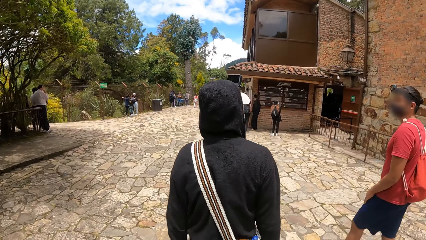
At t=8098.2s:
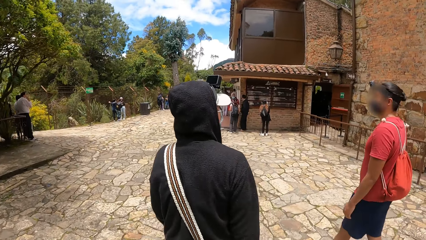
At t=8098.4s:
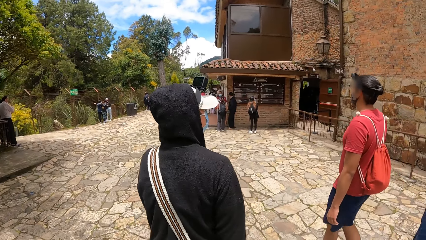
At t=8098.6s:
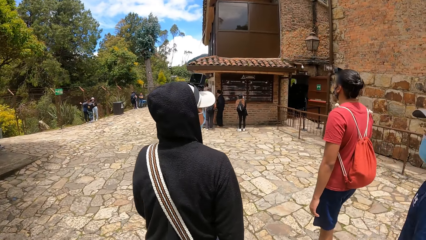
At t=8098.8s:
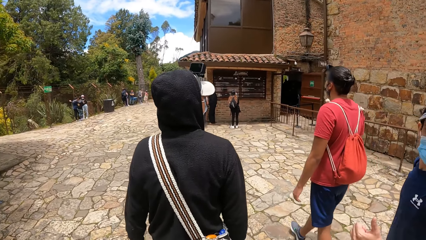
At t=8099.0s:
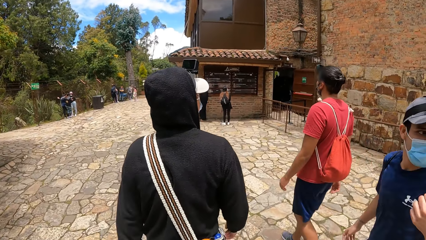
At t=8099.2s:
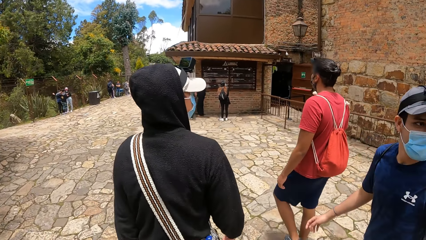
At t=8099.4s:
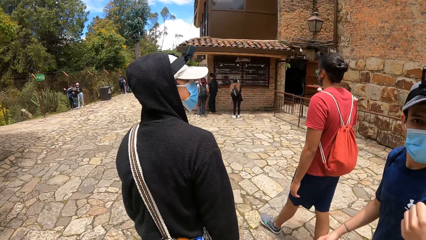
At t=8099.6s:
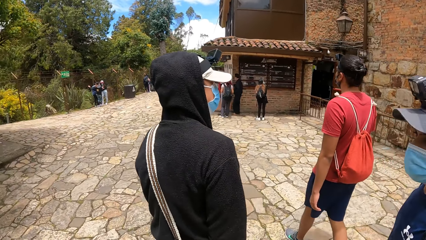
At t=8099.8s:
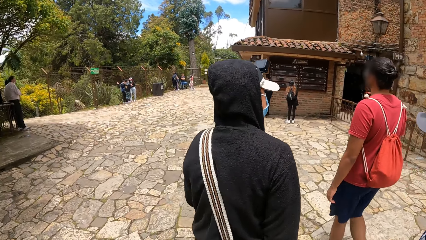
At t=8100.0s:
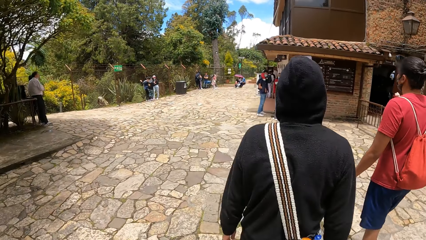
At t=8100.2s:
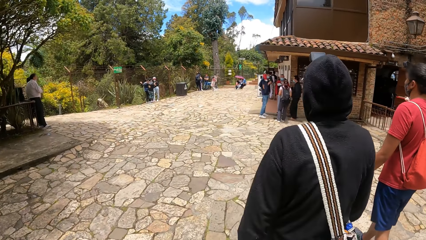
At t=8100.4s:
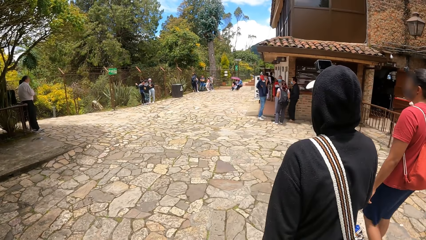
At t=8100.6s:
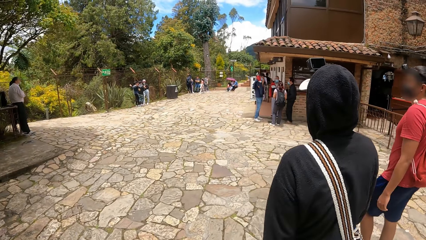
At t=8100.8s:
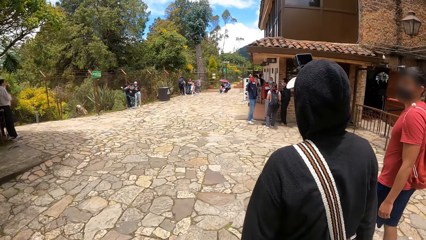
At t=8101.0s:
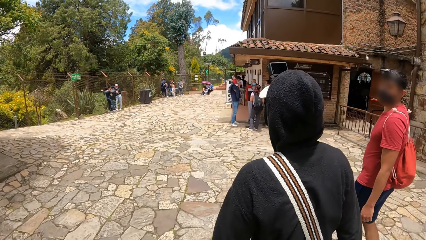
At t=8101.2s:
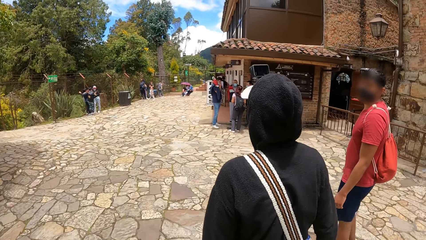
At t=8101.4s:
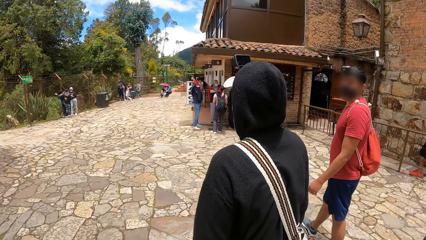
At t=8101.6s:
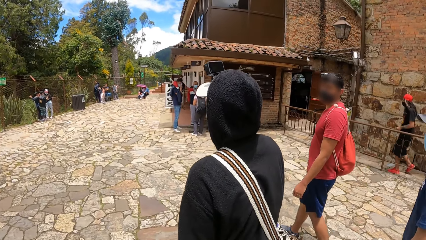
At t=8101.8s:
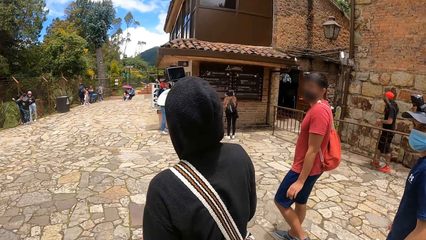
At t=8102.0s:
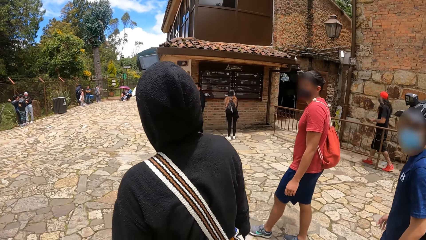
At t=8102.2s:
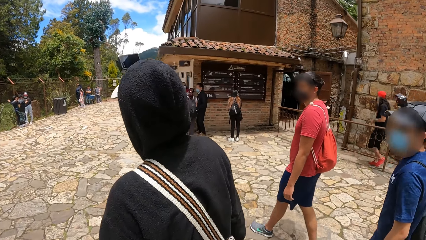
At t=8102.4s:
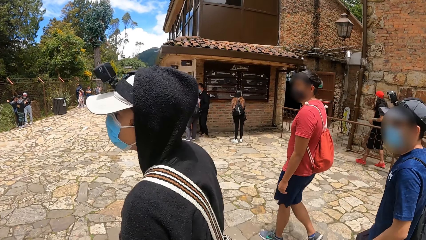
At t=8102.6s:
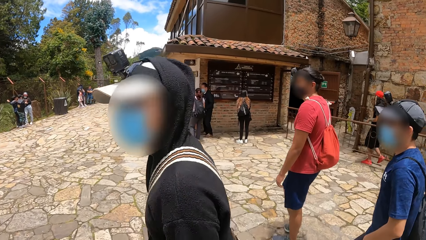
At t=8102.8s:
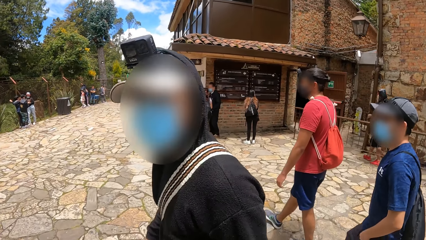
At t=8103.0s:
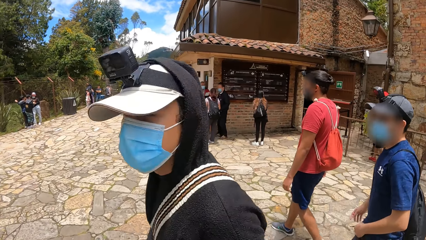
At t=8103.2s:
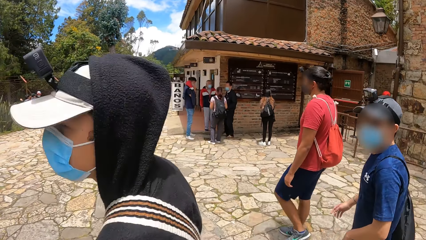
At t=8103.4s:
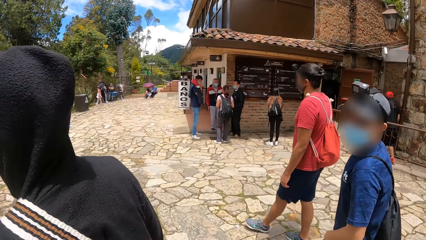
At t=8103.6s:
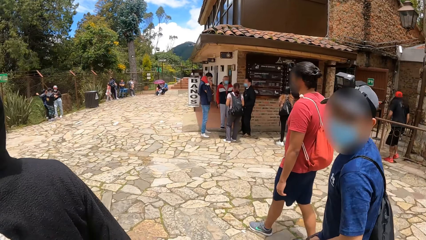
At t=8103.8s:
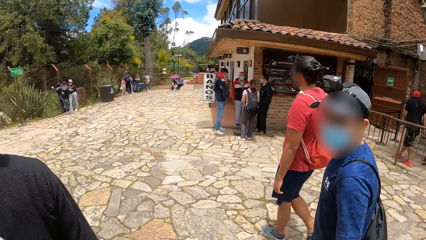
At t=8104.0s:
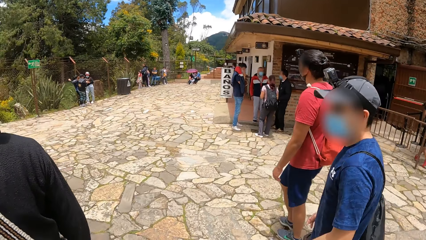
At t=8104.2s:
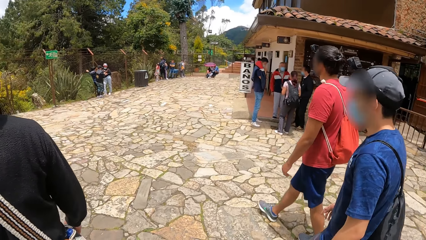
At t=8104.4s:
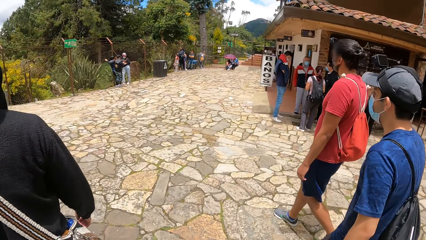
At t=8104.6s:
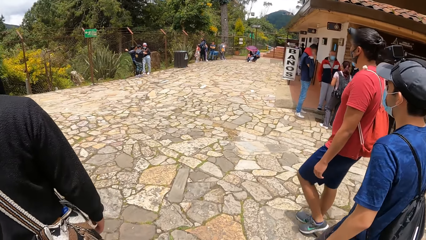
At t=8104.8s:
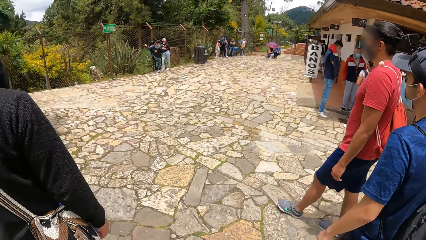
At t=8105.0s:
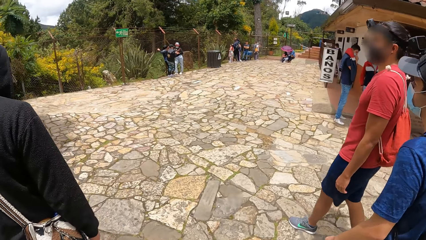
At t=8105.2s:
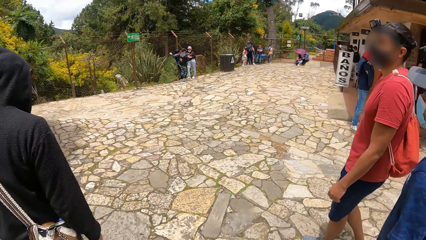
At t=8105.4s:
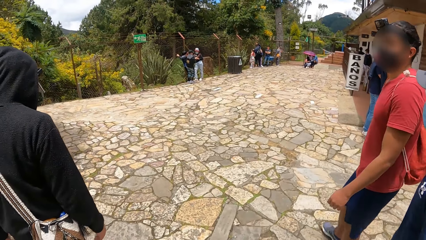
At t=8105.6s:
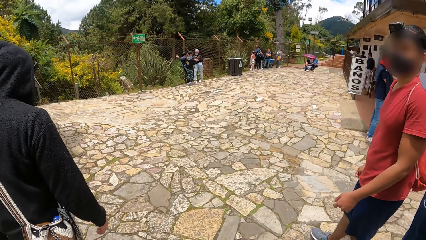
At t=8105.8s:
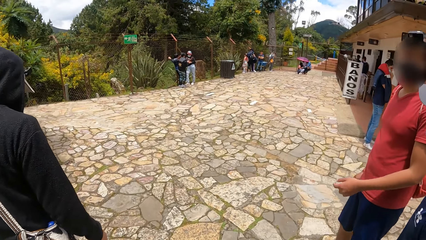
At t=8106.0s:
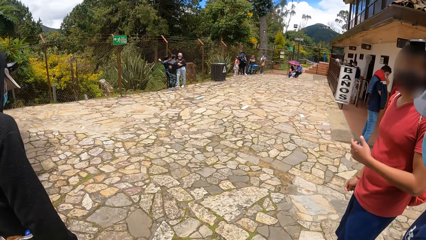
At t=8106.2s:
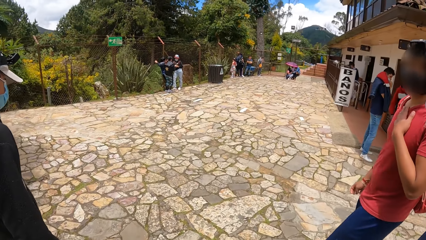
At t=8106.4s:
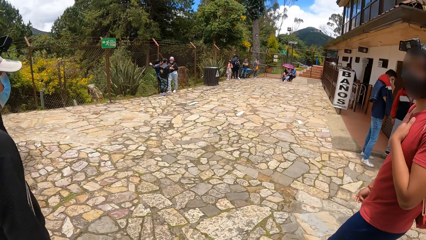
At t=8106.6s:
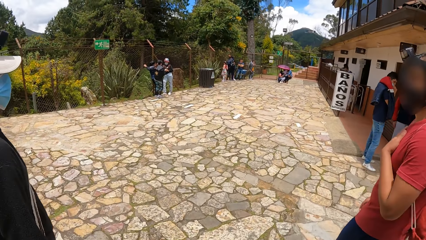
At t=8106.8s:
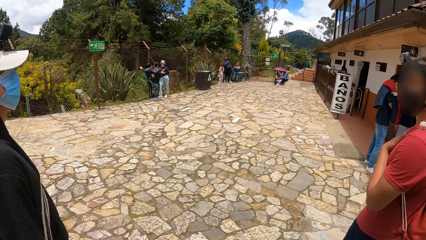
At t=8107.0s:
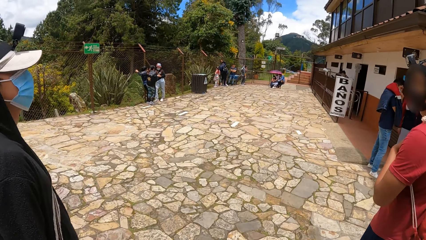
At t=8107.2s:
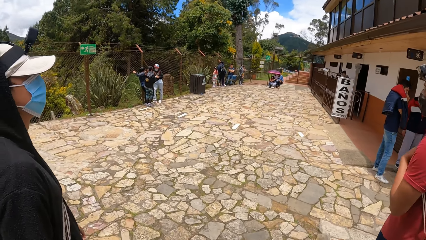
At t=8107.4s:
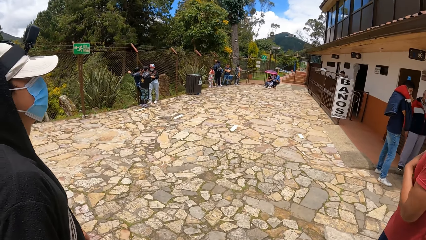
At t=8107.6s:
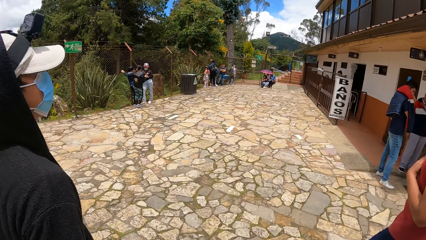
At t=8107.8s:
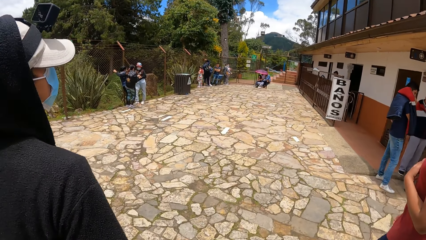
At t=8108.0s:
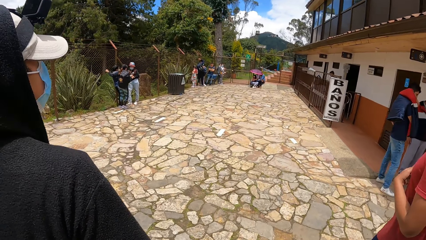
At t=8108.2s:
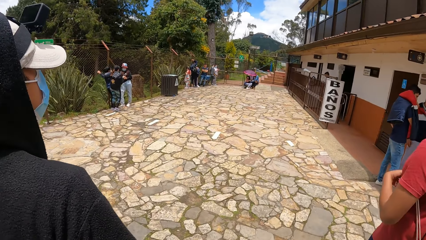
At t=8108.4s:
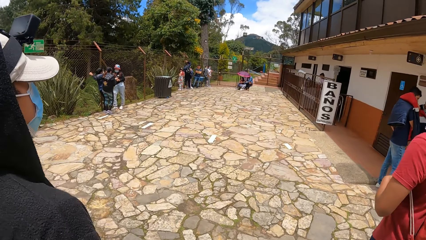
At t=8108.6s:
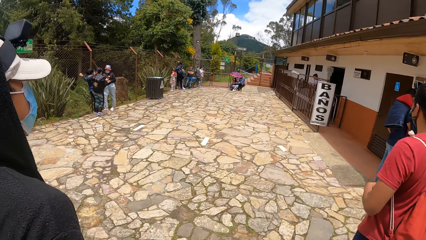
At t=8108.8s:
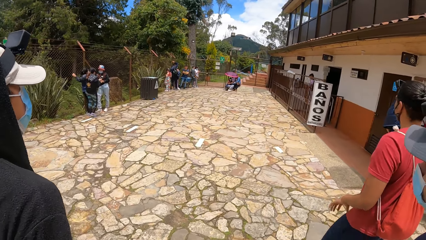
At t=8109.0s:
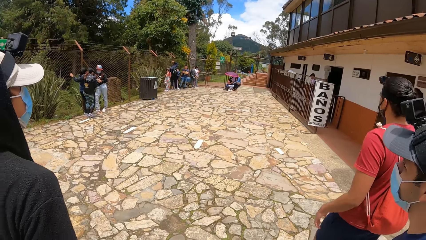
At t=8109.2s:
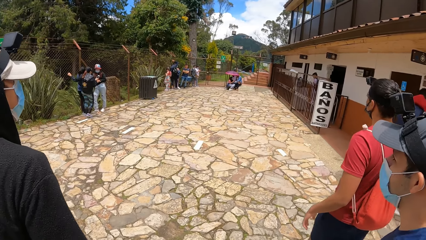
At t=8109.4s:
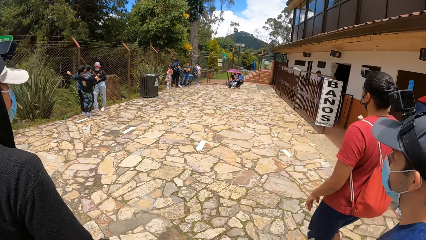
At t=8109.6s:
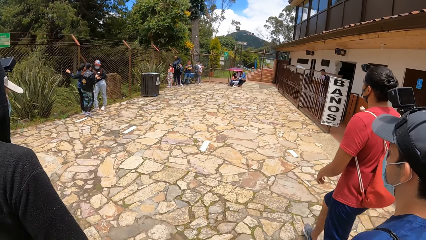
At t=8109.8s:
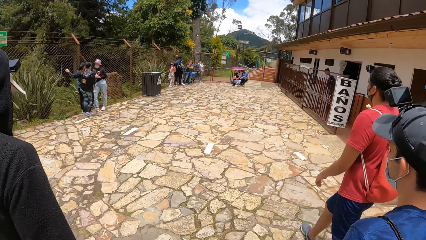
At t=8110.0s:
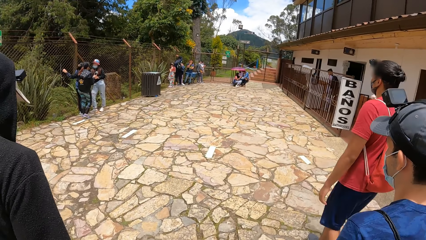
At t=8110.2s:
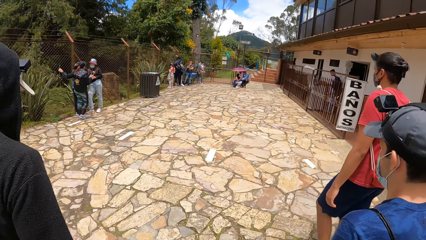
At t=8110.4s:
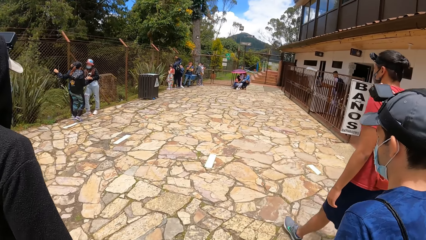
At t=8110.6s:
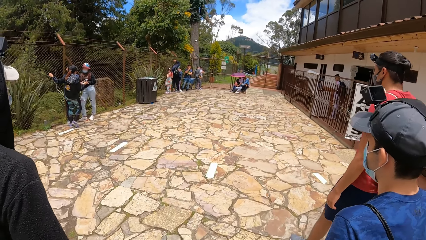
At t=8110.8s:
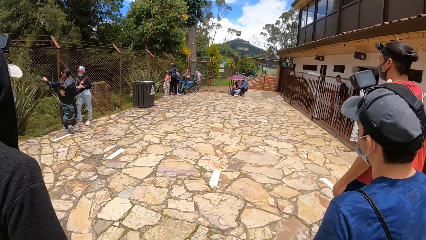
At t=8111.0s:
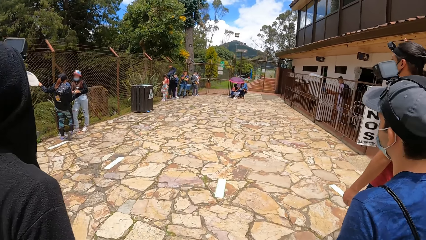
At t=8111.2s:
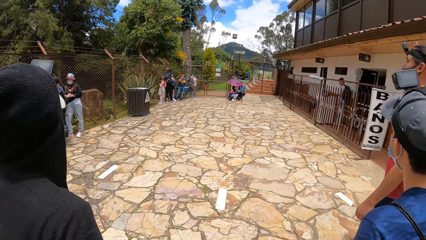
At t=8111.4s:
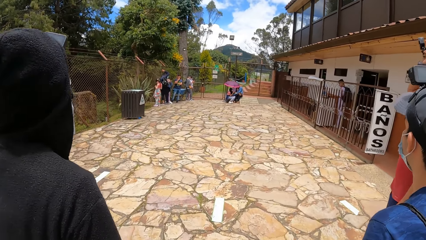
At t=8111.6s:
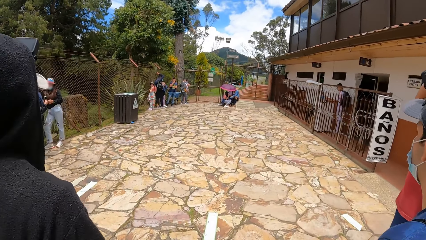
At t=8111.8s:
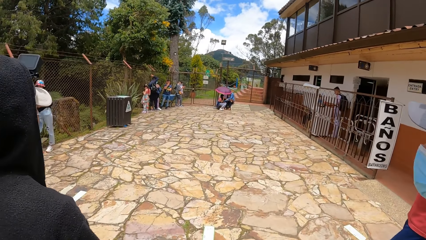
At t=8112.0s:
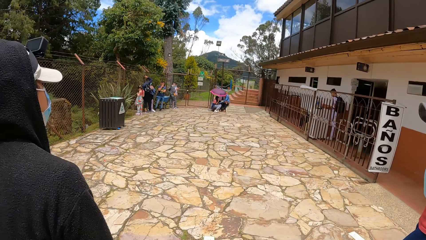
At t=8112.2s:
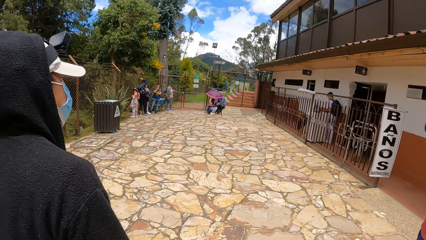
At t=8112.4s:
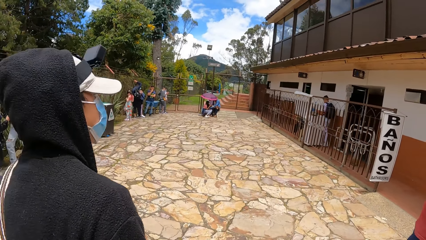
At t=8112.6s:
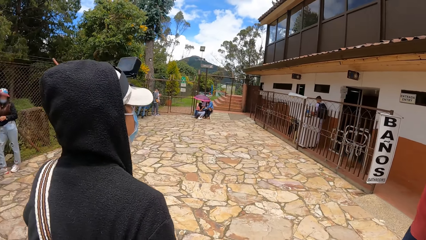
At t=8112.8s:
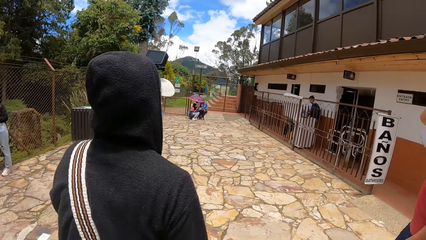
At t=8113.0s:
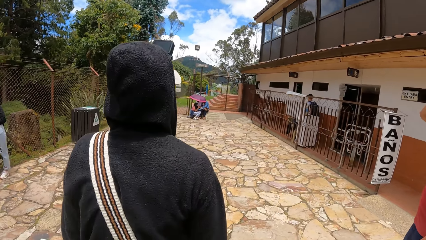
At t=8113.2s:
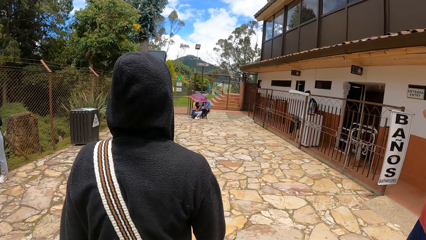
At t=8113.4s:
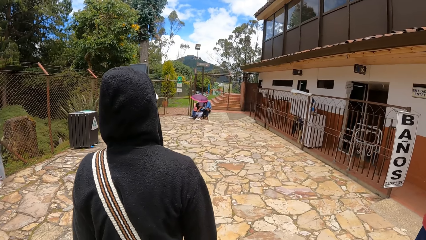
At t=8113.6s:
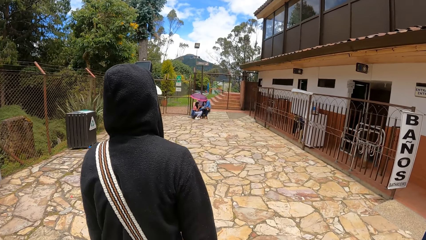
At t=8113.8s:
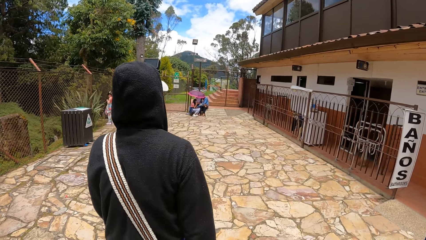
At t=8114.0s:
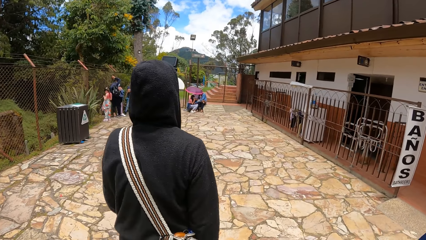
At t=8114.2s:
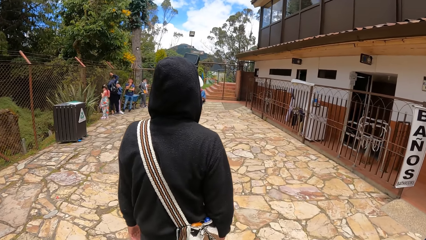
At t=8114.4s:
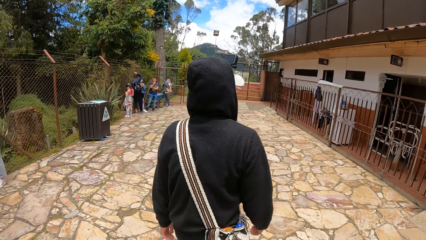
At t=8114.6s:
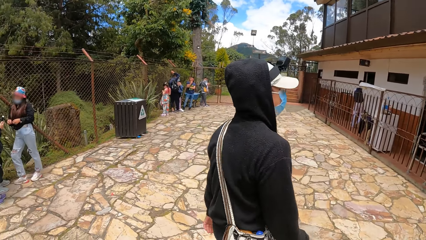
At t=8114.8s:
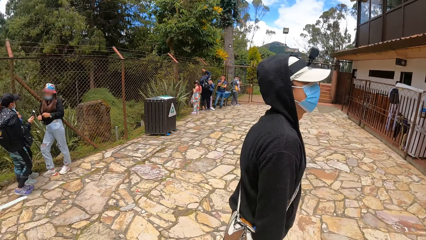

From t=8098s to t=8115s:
A man turns back. Another man points with his left thumb and turns. A man looks back. The first man turns. Another man looks back. A third man looks at the camera wearer. A man looks back. The first man turns back. The second man looks at the camera wearer. The men walk on a path. The first man turns, touches his chest with his left hand and turns back.
